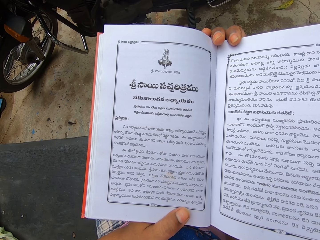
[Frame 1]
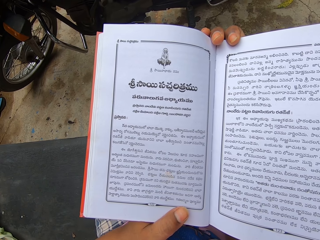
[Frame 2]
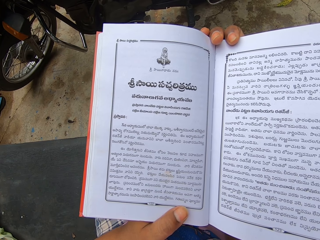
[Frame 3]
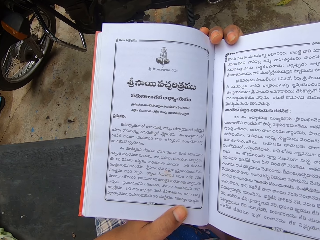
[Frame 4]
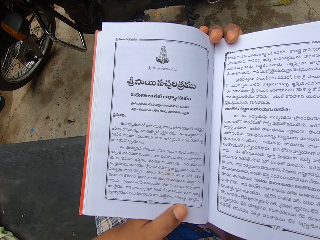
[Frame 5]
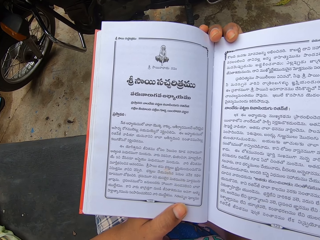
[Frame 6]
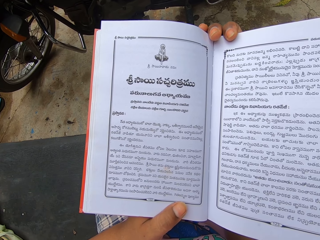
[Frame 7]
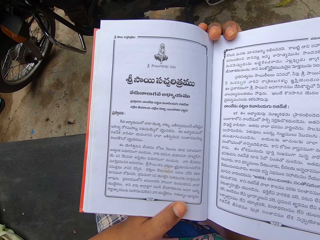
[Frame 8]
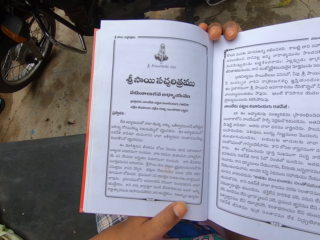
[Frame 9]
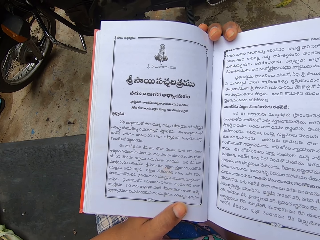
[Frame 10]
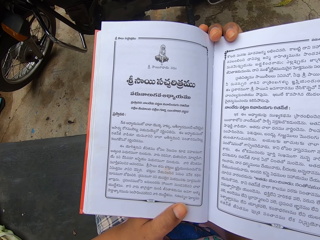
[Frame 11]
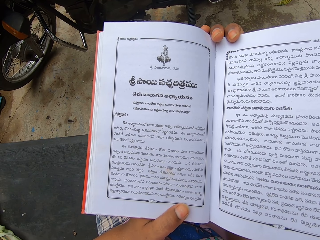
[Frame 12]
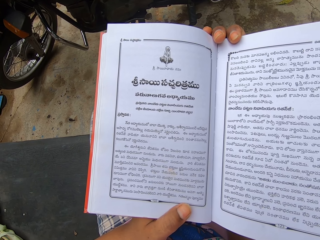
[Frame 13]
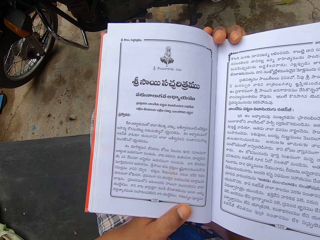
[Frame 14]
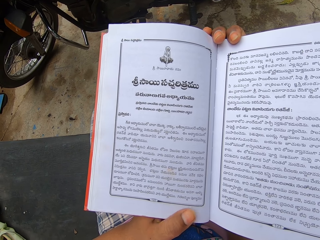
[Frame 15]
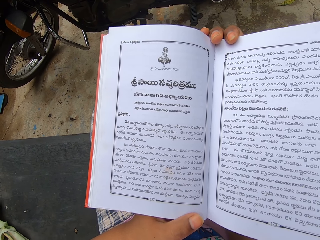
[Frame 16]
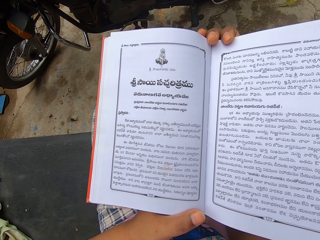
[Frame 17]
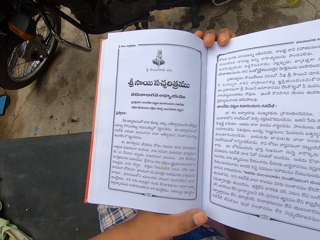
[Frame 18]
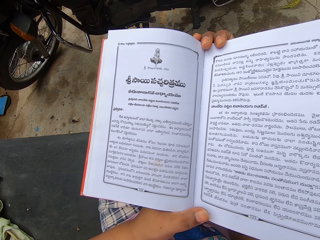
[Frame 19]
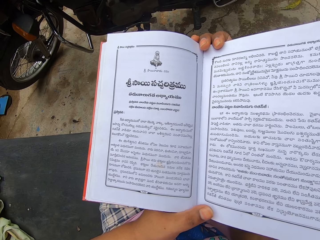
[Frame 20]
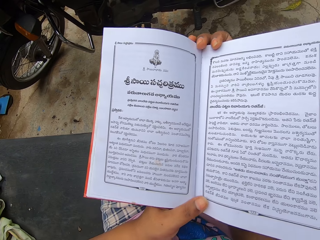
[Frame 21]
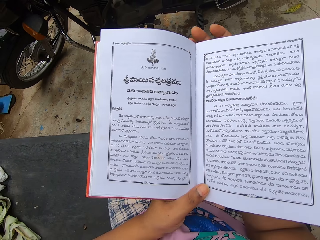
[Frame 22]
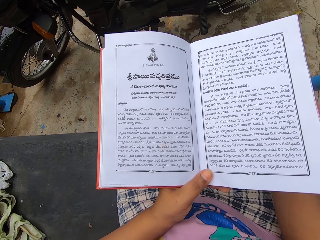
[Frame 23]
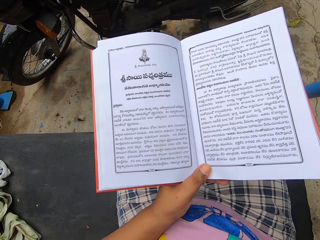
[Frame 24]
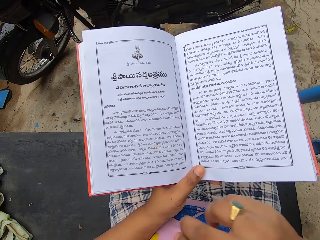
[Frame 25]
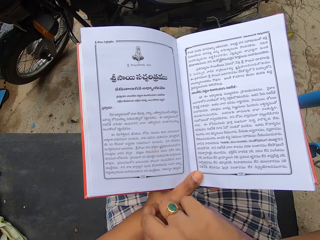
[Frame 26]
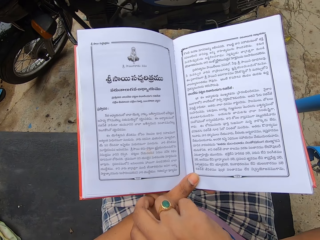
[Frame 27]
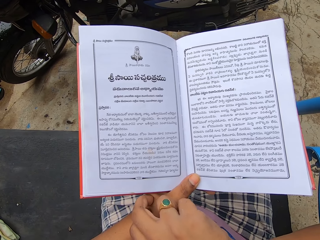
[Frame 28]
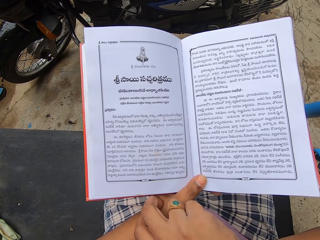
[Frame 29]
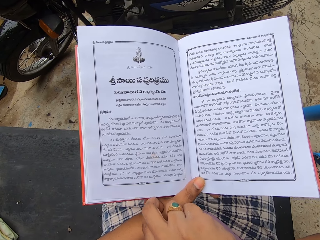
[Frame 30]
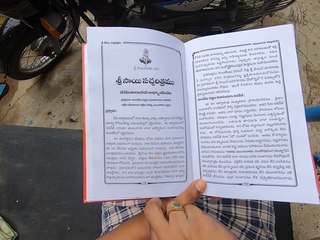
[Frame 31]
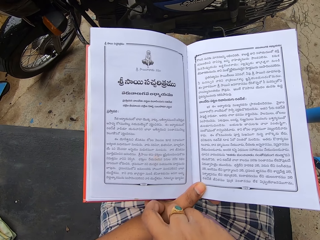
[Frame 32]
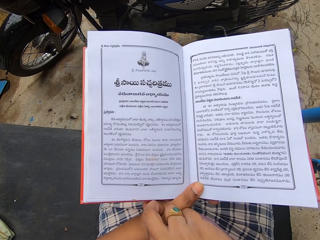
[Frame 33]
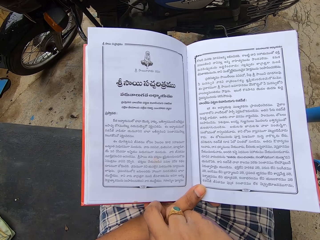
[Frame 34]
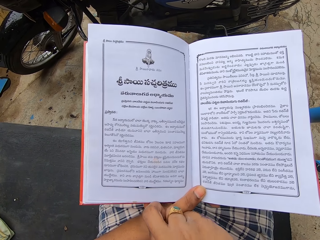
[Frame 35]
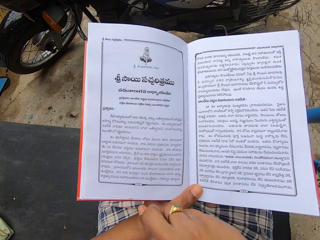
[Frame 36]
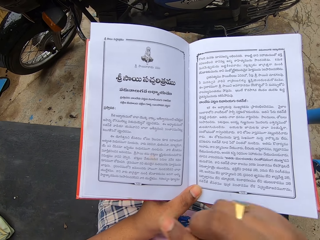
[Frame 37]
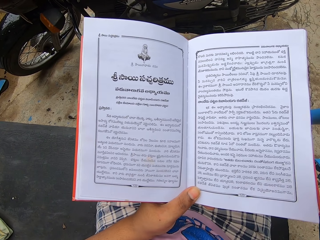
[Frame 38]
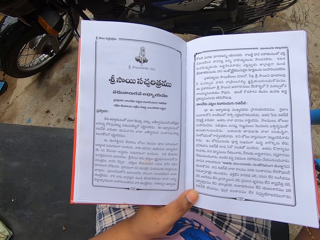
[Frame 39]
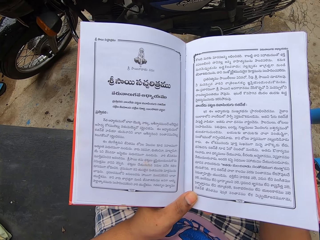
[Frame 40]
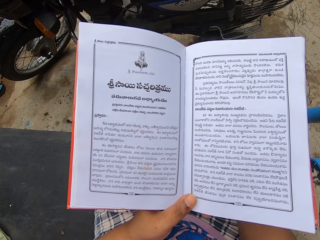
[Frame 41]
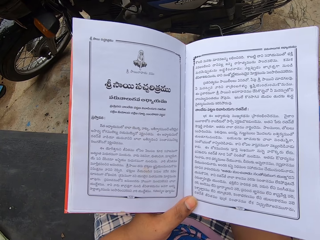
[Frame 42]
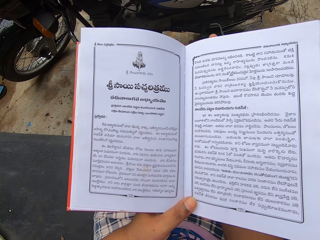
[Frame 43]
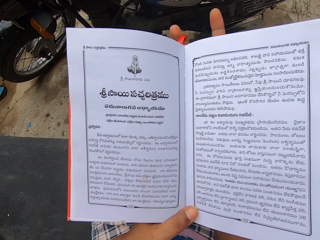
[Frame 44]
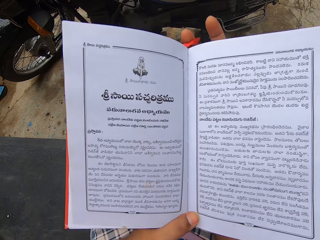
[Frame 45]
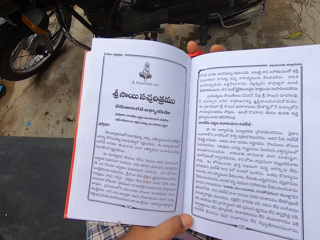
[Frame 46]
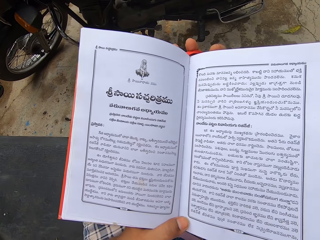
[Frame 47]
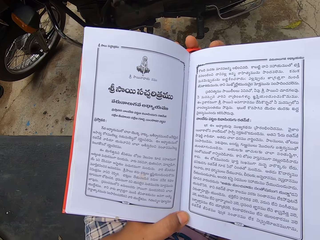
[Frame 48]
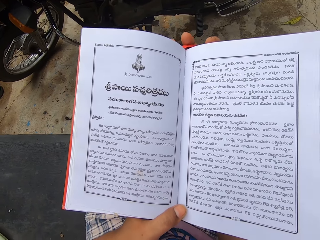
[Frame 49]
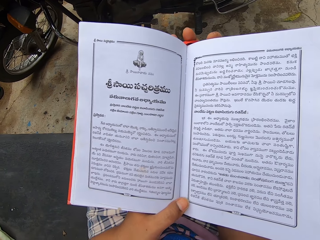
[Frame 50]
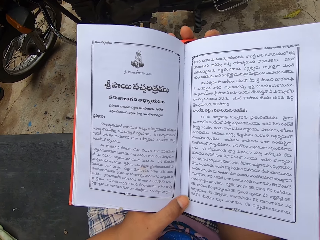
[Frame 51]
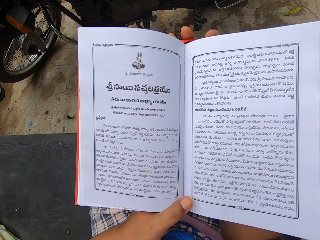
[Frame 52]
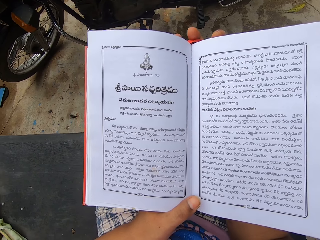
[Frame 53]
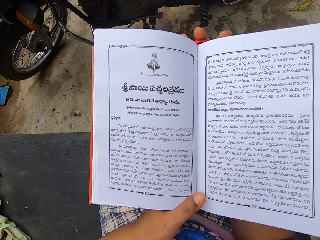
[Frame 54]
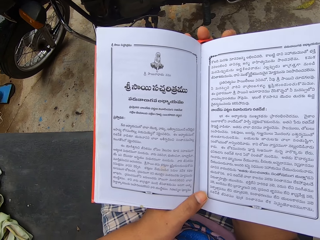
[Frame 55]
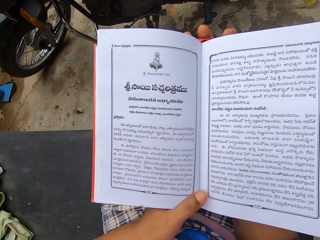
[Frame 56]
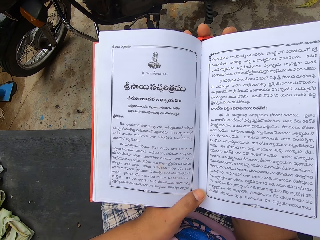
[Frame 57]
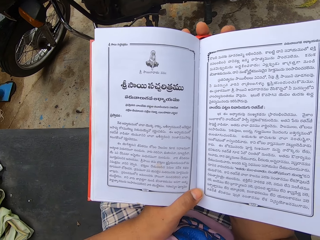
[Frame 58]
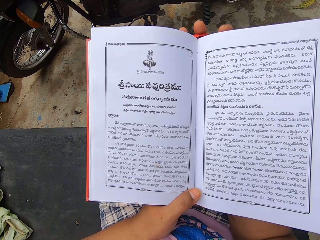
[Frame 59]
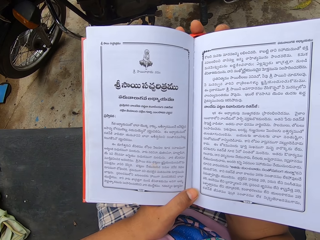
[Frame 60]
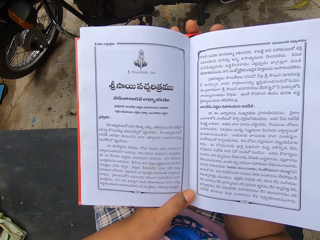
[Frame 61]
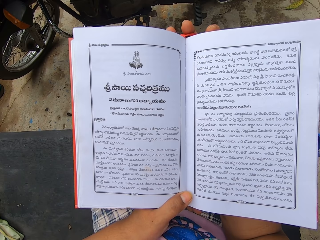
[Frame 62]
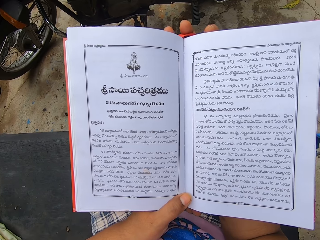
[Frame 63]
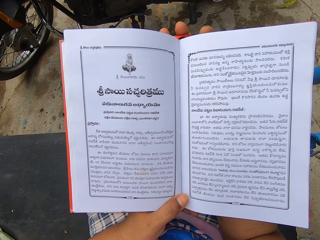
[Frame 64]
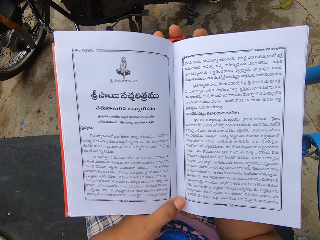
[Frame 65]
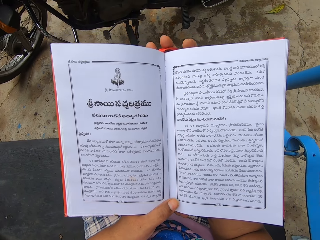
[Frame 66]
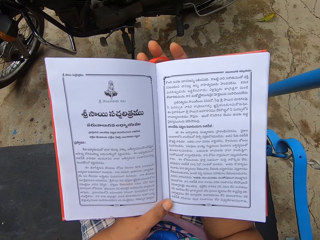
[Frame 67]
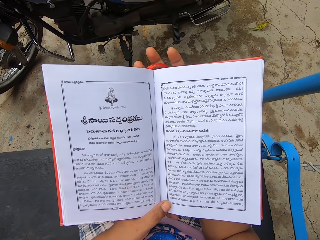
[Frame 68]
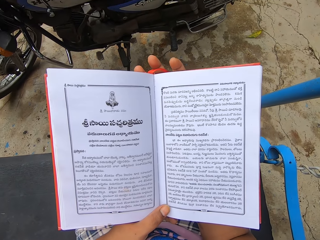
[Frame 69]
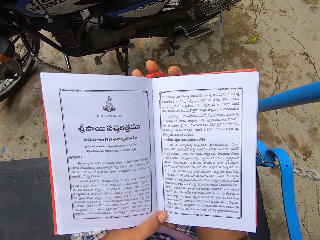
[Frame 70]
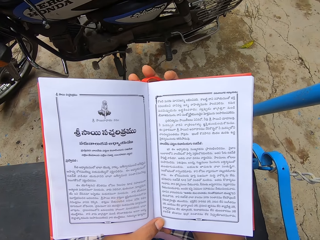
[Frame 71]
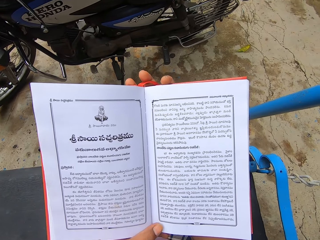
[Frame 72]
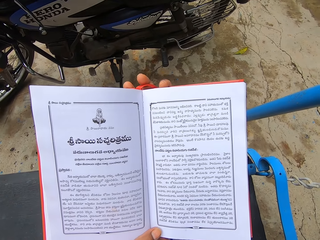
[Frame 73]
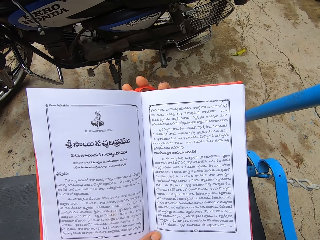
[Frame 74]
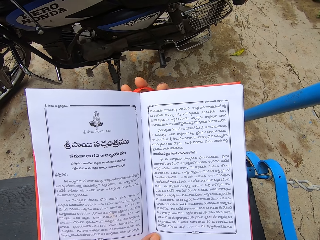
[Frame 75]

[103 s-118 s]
The camera wearer rubs the left hand with the right hand. She scratches her left hand. She reads the book. She holds the book with the right hand.

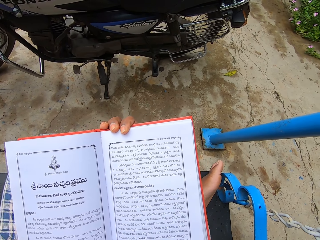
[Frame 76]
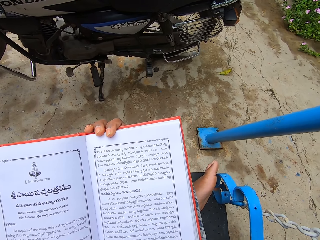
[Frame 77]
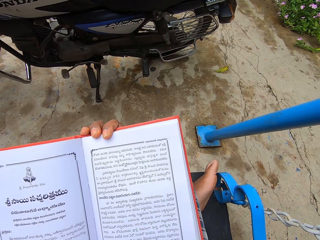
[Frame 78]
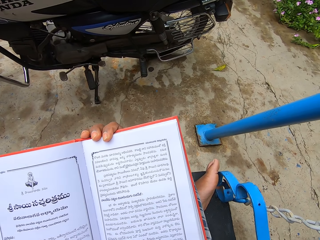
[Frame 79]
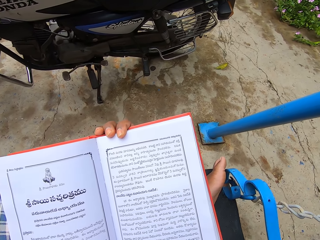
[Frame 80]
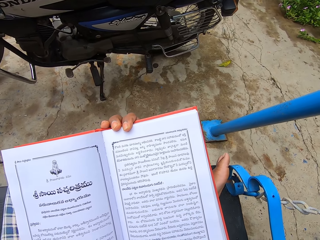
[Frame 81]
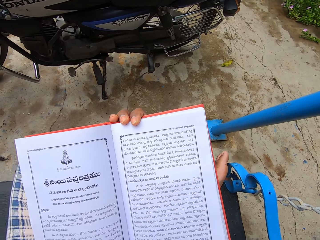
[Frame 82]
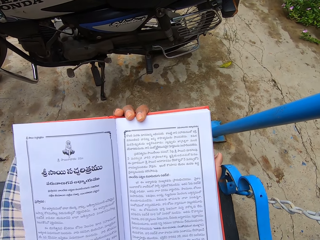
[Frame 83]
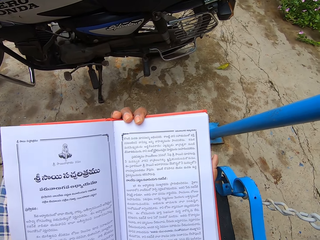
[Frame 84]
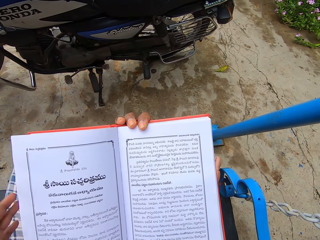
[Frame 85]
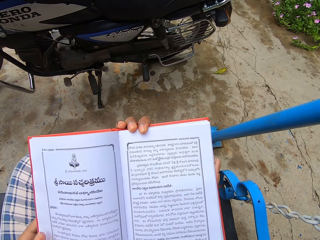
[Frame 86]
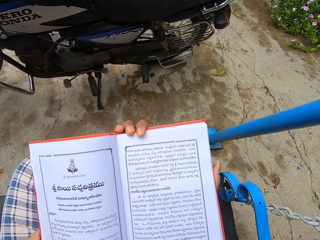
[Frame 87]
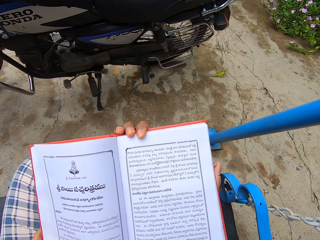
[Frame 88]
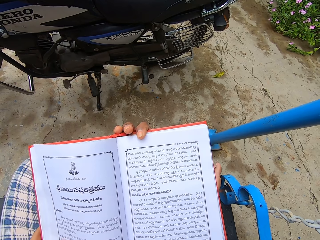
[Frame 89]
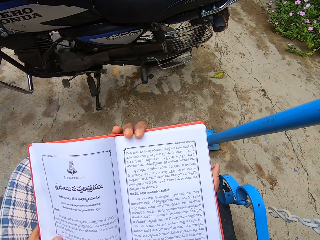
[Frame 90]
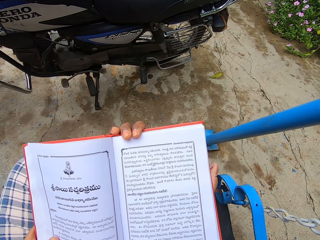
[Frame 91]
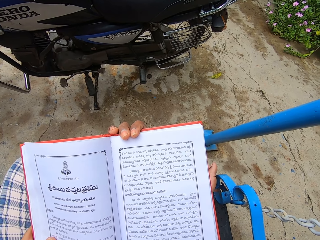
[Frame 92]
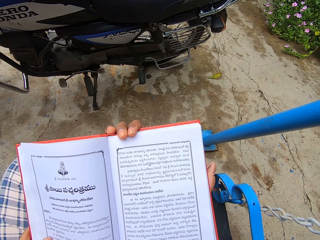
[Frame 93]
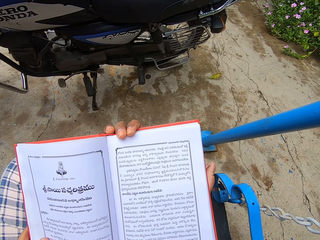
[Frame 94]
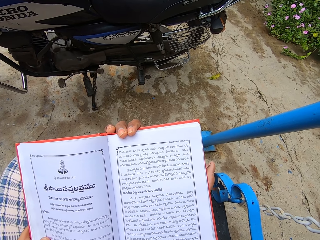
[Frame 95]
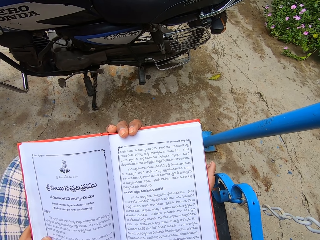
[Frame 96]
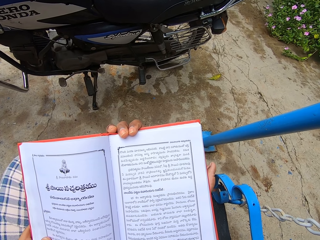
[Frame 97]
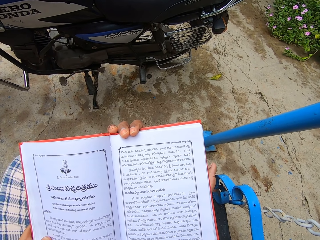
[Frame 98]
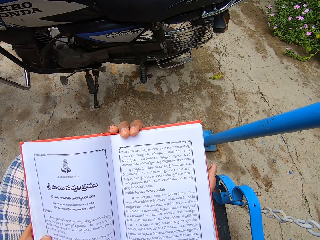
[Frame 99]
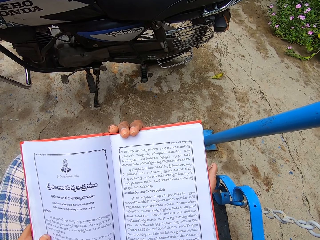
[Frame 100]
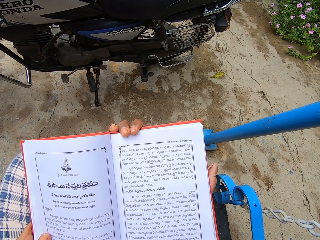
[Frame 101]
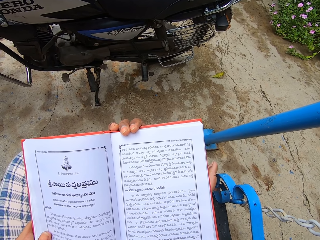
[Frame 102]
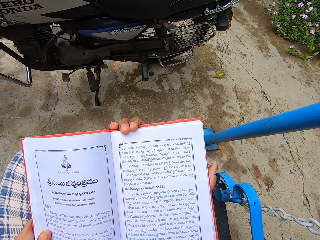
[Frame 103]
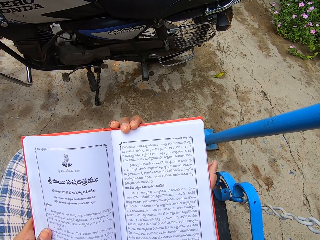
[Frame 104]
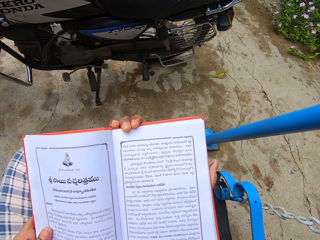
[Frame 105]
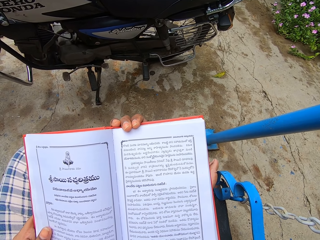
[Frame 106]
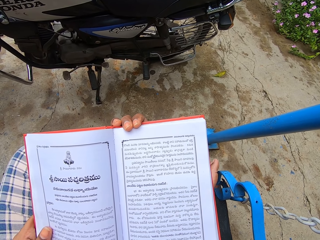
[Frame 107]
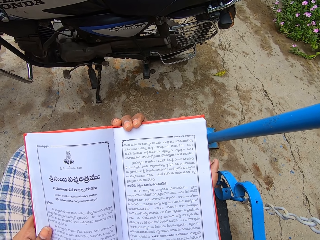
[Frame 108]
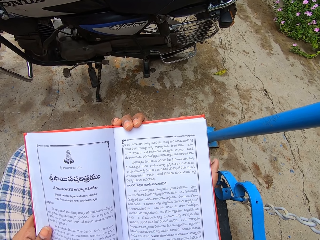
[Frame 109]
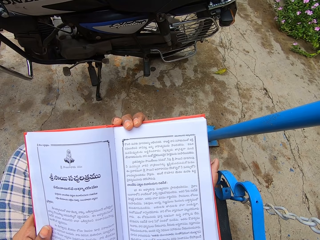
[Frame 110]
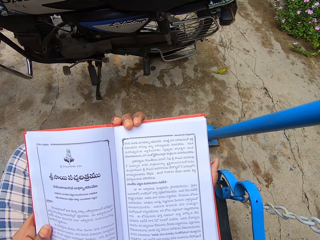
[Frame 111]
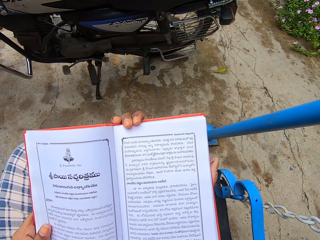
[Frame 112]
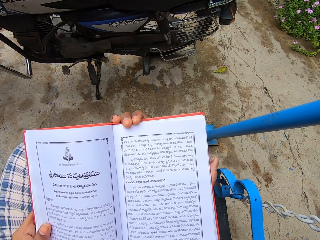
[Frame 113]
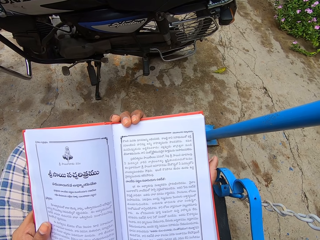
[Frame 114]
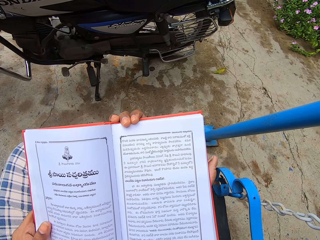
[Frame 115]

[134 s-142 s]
The camera wearer holds the book with the left hand. They read the book.
